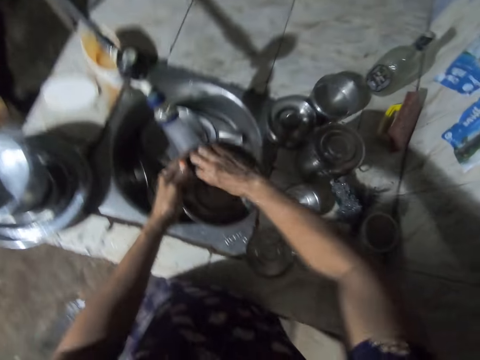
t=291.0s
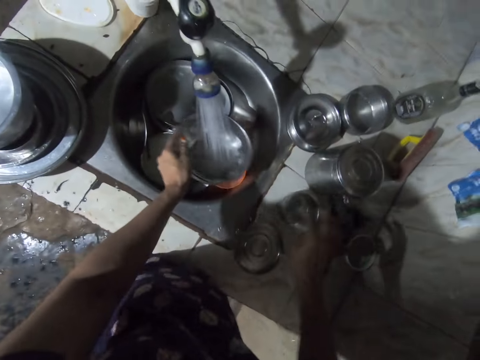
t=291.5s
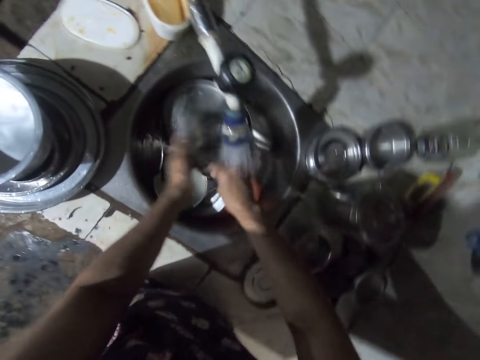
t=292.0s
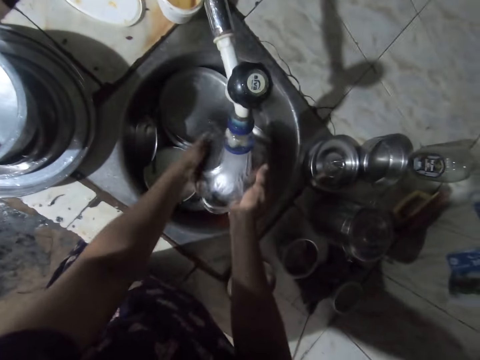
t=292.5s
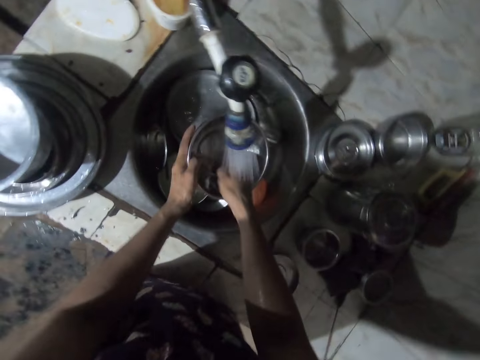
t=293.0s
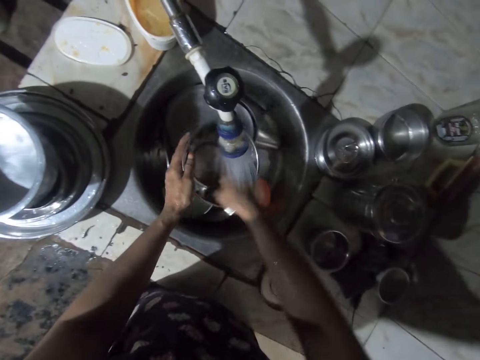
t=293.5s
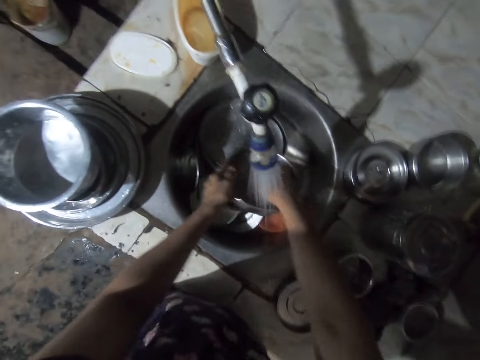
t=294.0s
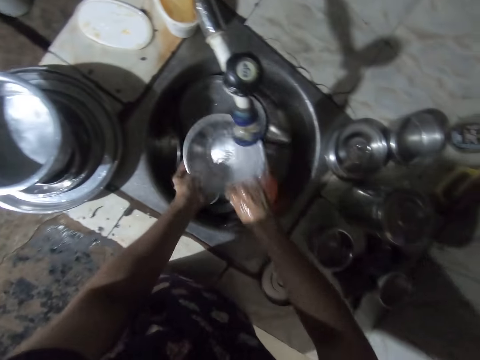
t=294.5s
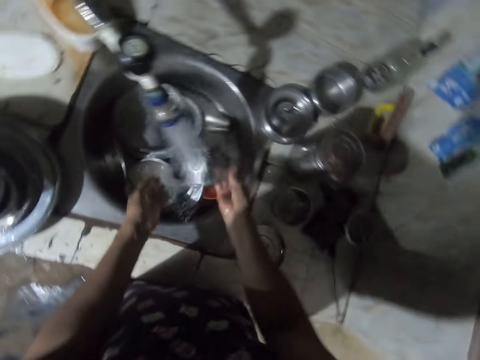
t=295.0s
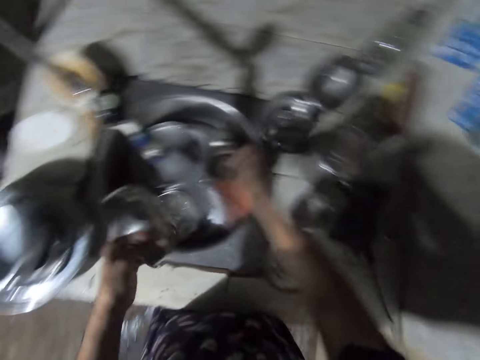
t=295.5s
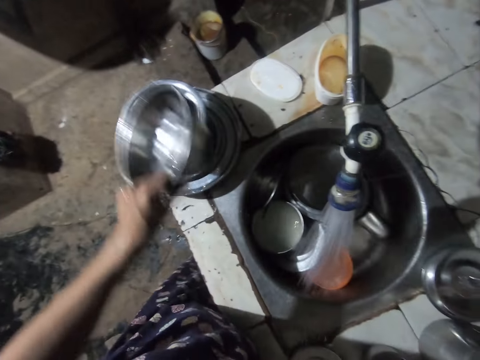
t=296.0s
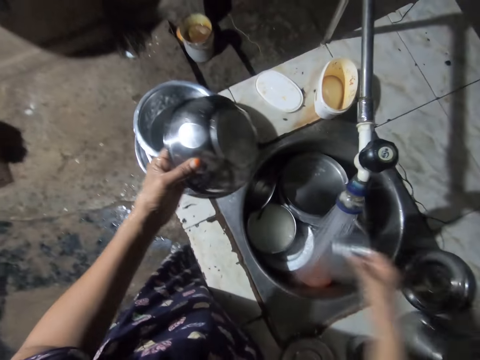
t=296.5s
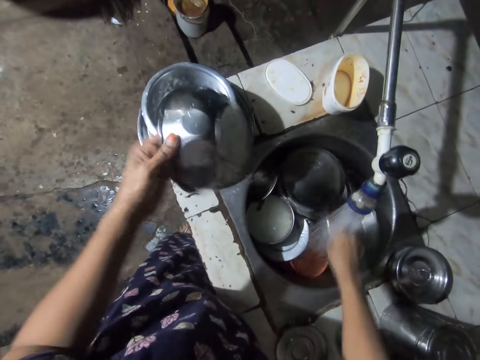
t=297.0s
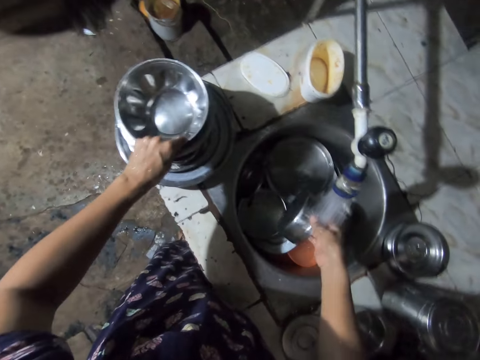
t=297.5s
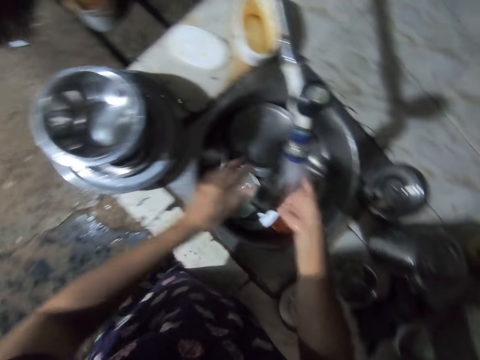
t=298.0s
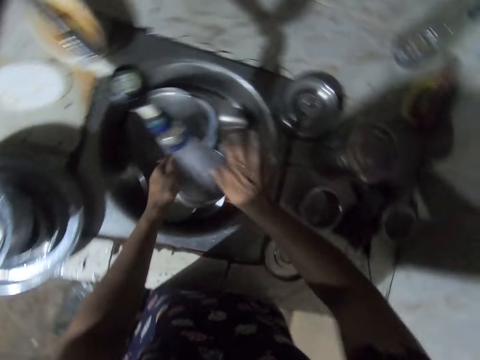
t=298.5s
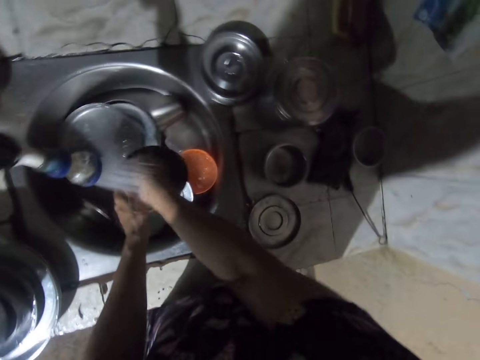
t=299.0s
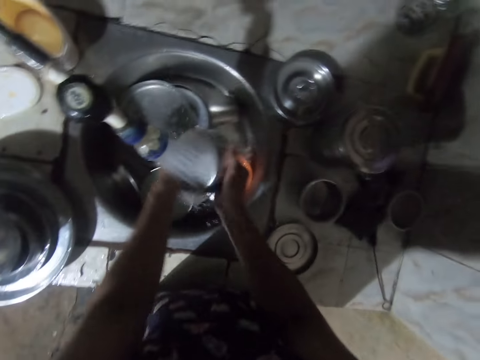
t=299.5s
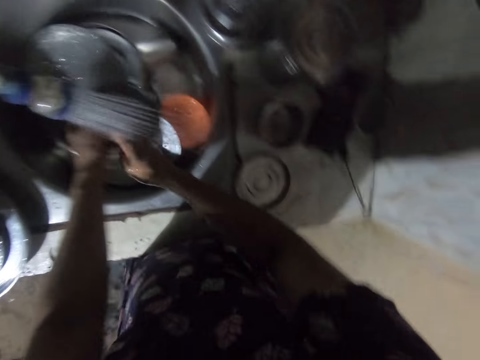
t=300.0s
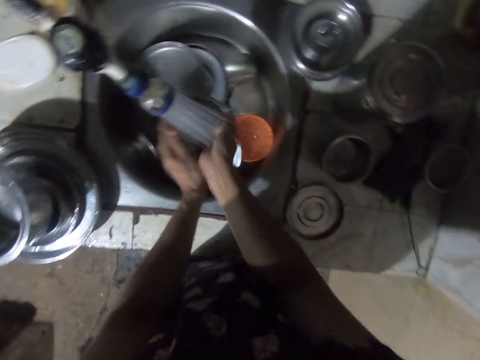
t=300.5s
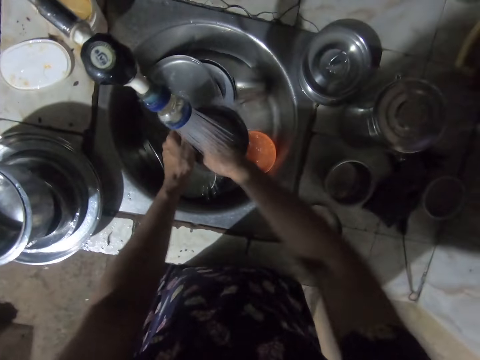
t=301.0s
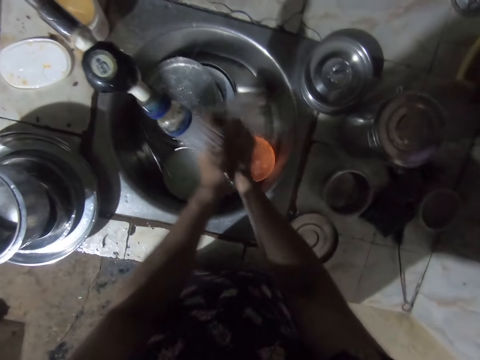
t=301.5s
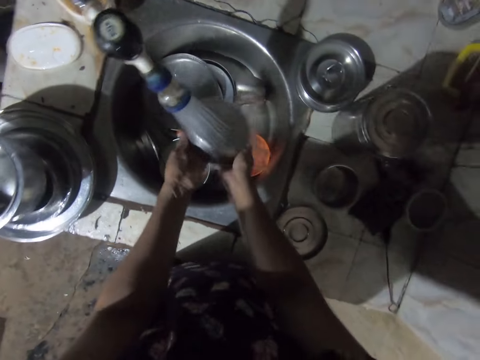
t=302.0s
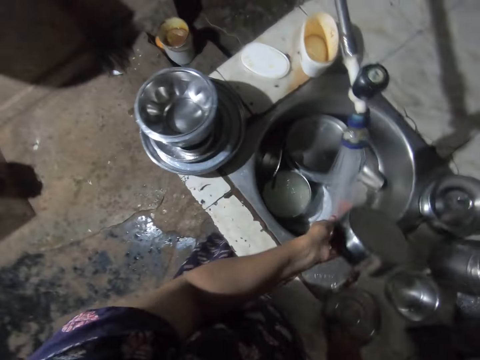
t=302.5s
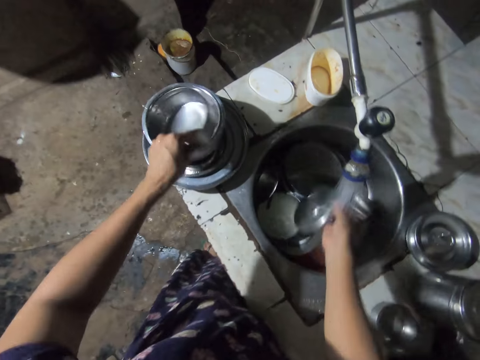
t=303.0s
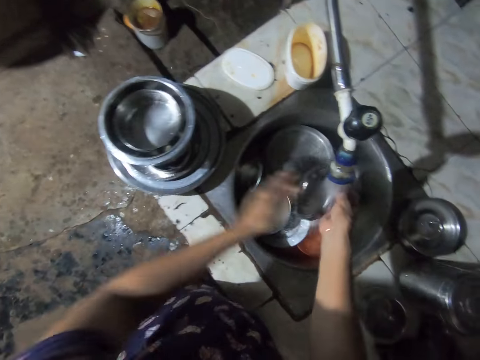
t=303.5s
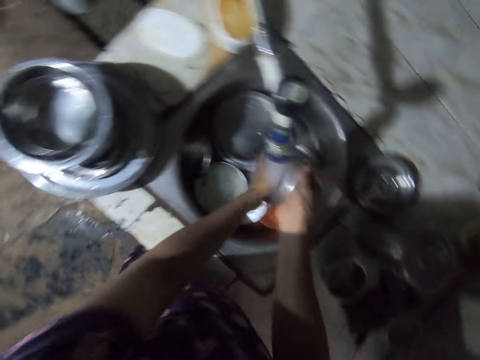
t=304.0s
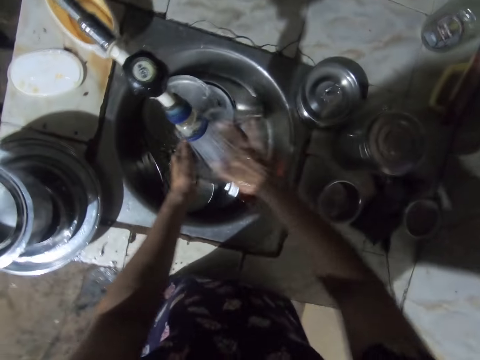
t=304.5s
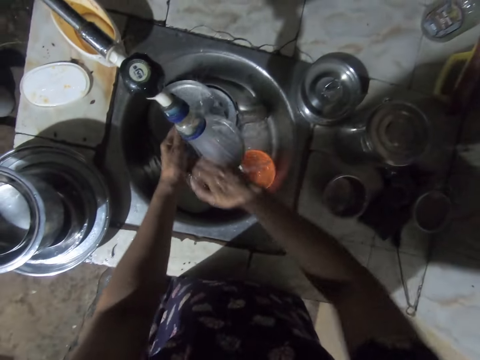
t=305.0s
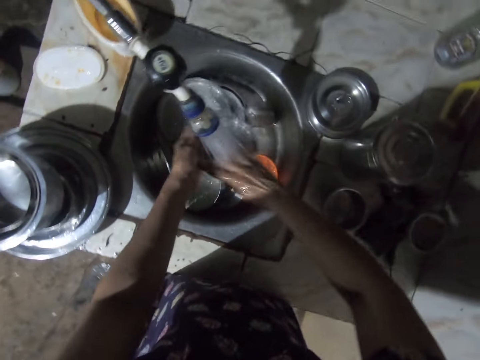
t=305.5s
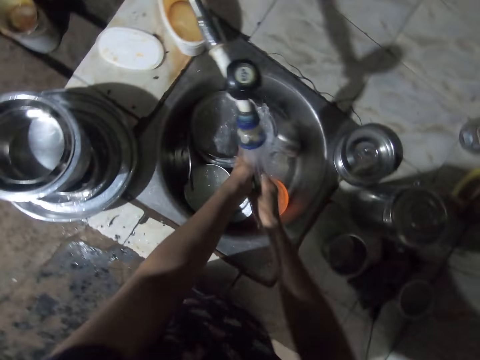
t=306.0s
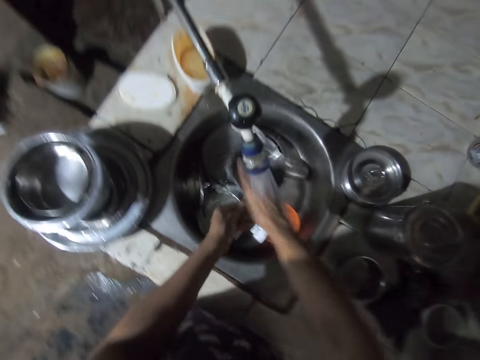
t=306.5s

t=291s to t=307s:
The camera wearer puts a sponge on the counter. They wash a bowl. They wash a tin. They put a dish on the counter top. They rinse the dish. They take a tin lid. They put the tin in the bowl. They wash the tin lid. They put the dish on the counter top. They rinse the dish.

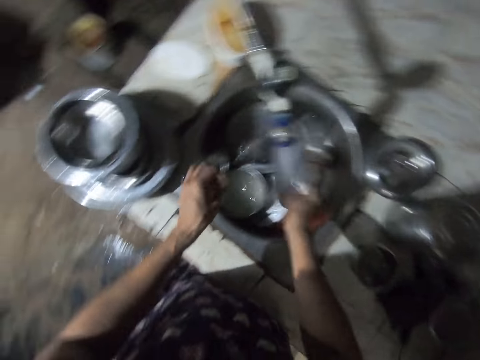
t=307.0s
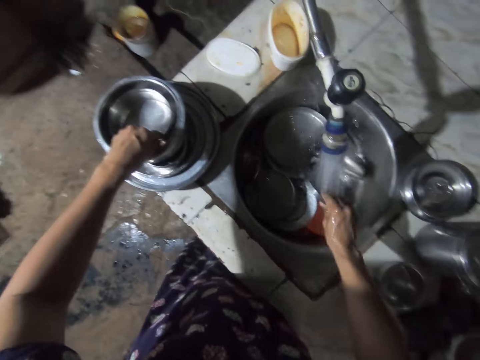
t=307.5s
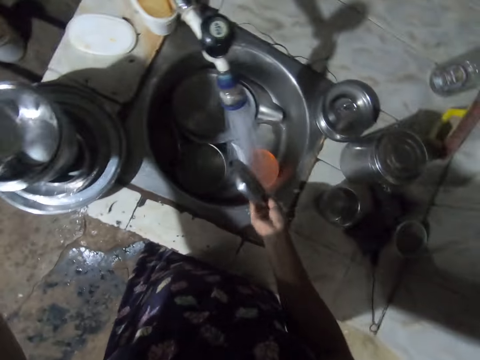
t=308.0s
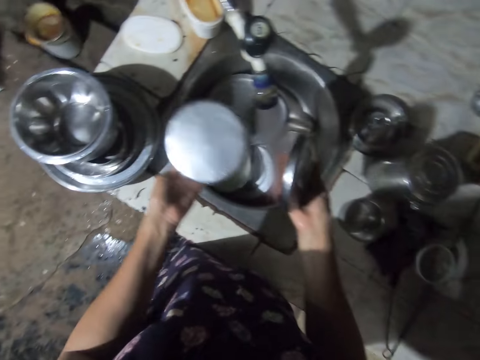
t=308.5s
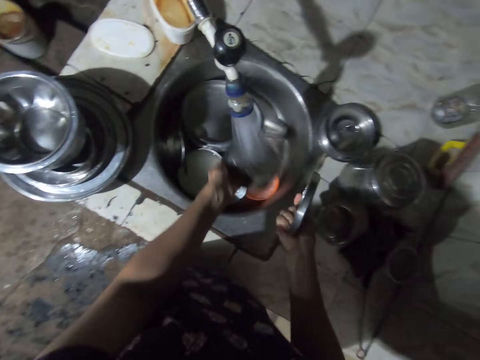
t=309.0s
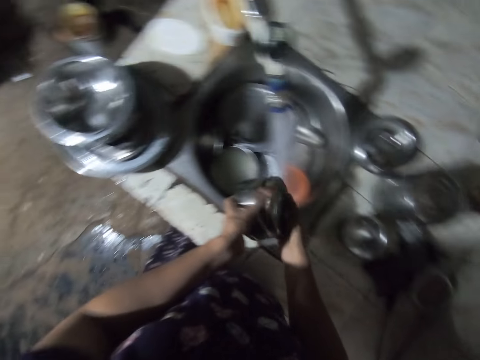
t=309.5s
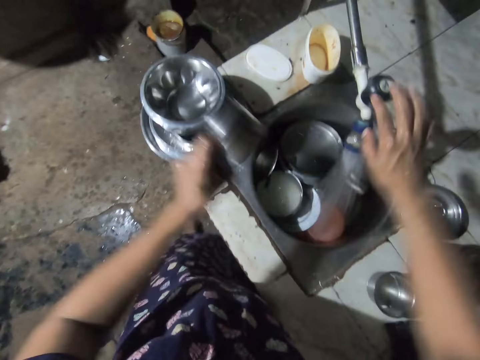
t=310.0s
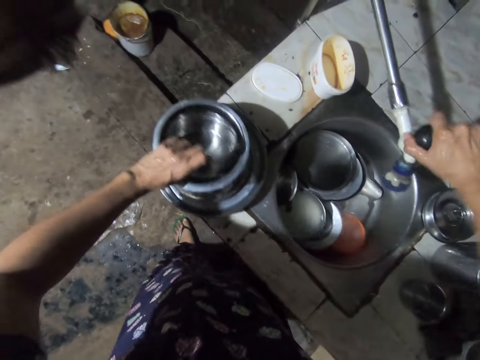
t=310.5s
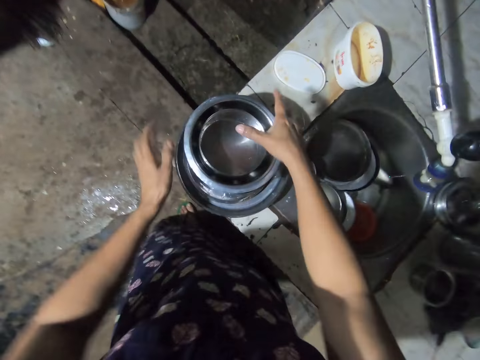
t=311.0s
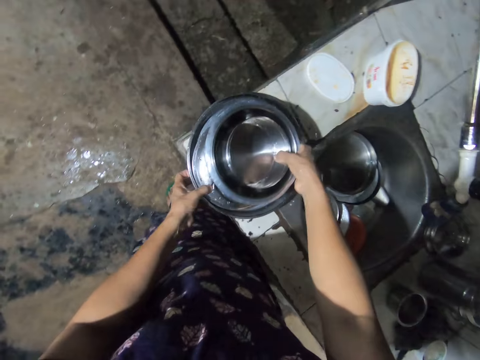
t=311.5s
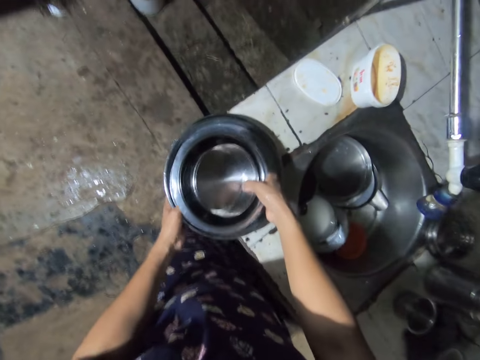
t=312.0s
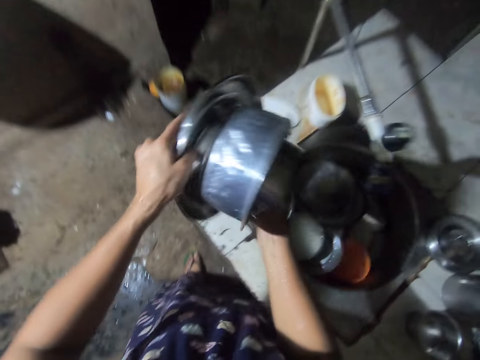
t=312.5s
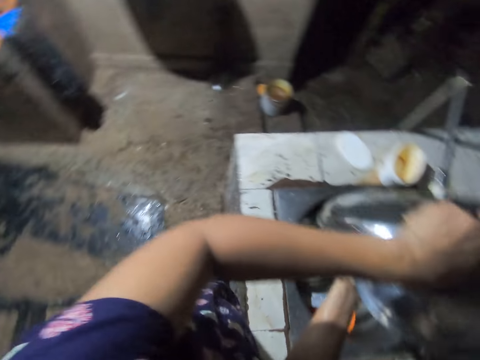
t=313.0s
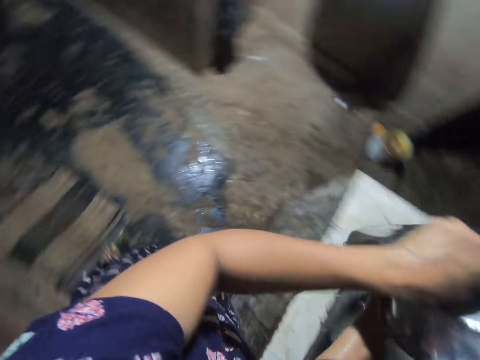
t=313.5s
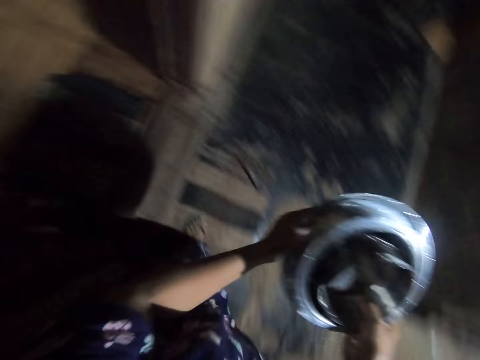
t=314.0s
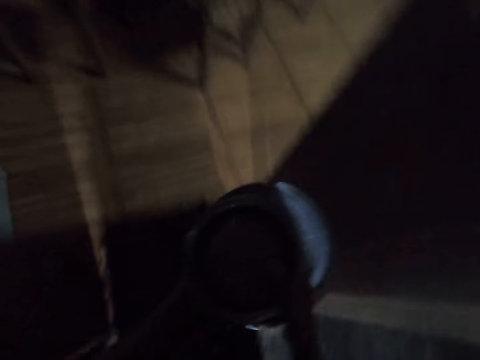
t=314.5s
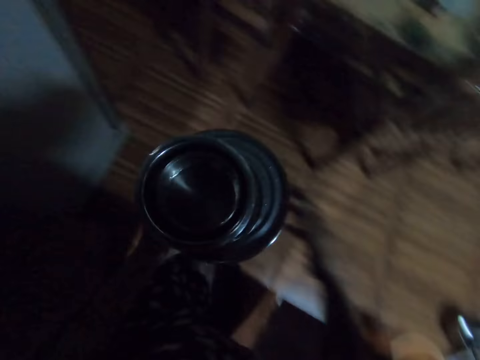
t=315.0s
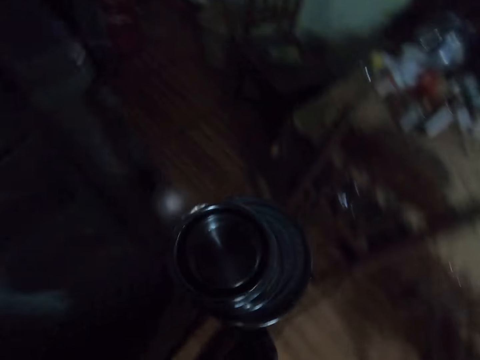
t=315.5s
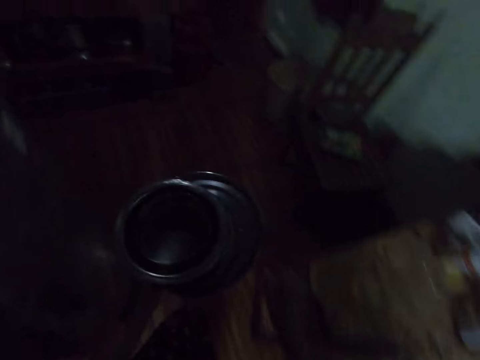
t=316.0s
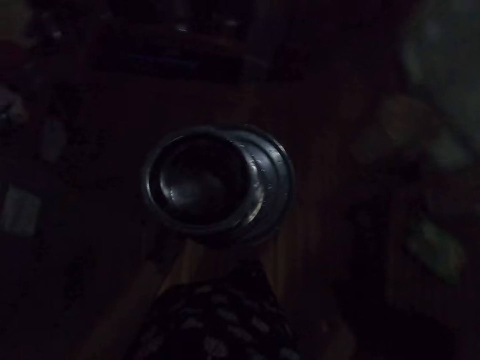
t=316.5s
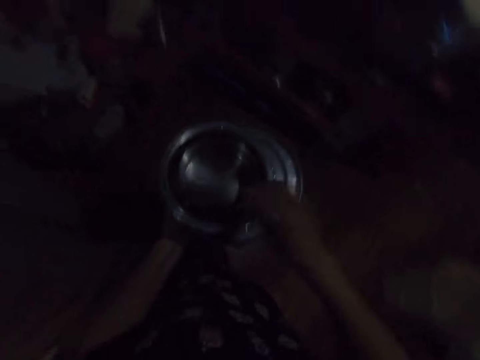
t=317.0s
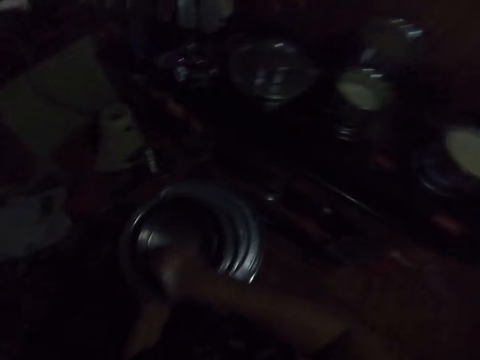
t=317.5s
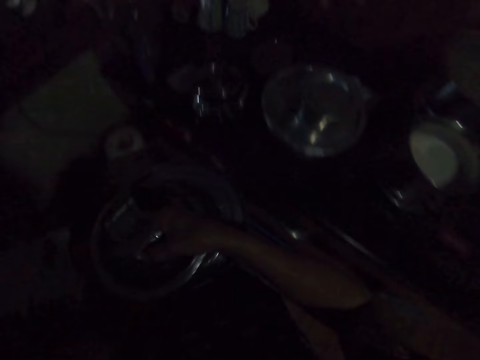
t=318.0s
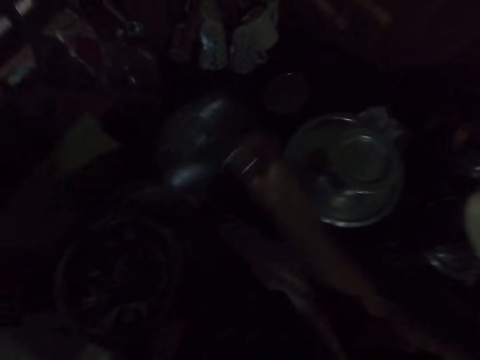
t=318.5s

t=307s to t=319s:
The camera wearer picks up a tin. They wash the tin. They cover the tin with a lid. They close the tap. They pick up dishes. They carry utensils. They flip the utensils. They pour water. They walk around the room. They hold the dishes.
